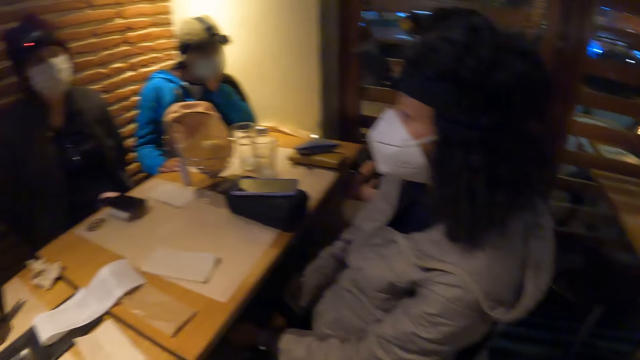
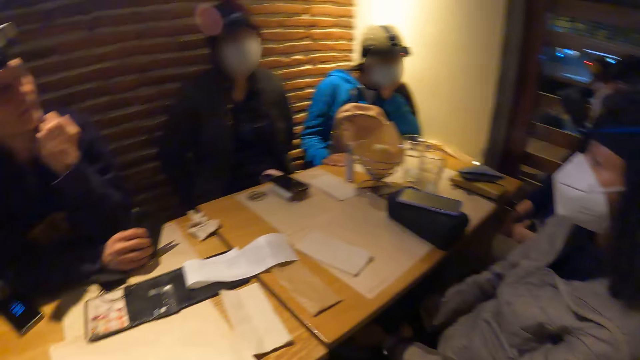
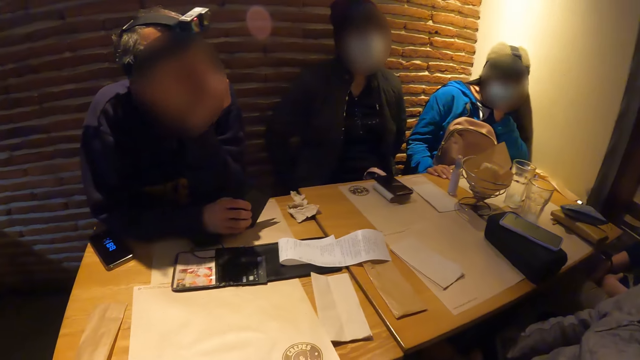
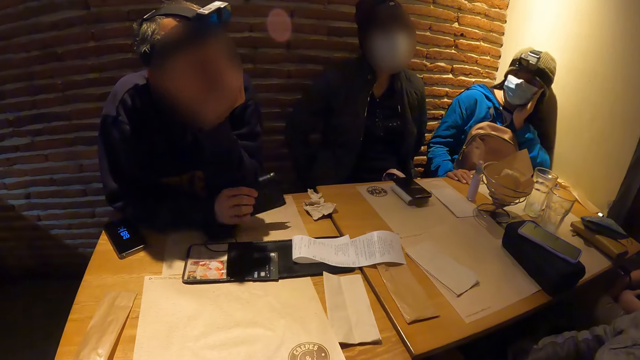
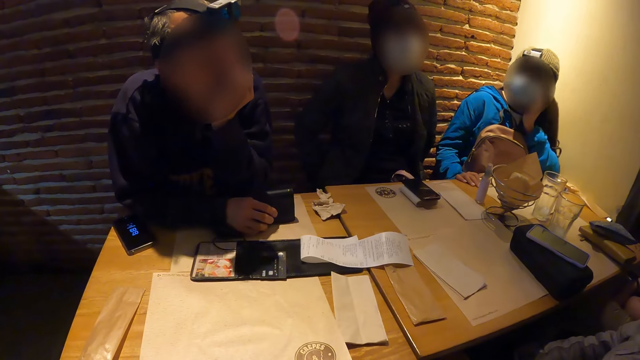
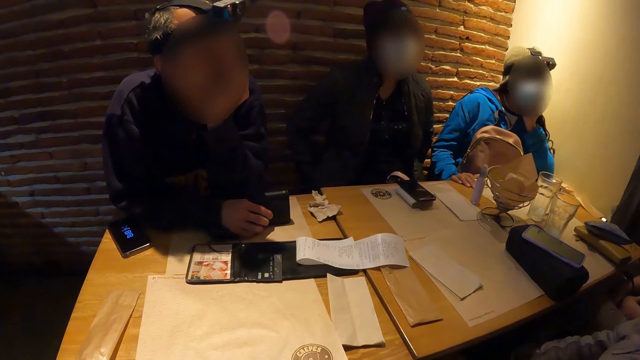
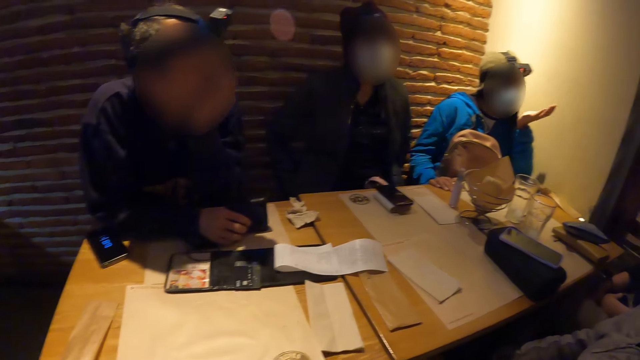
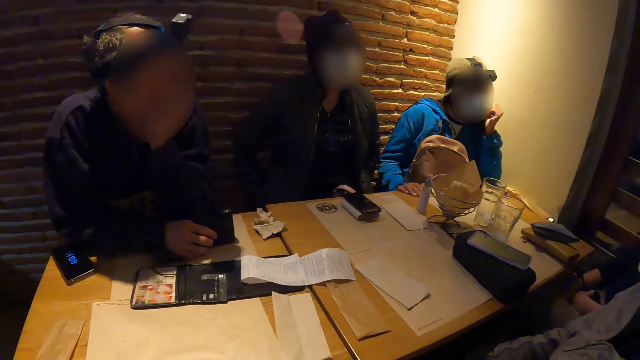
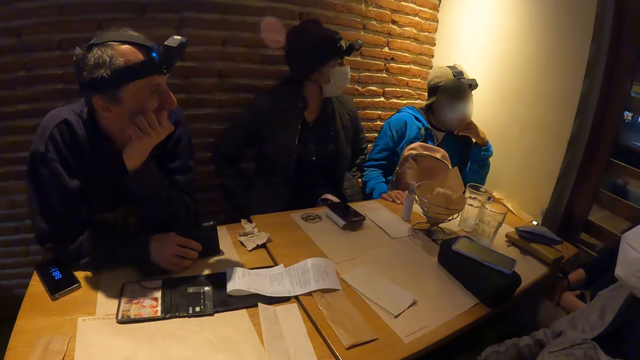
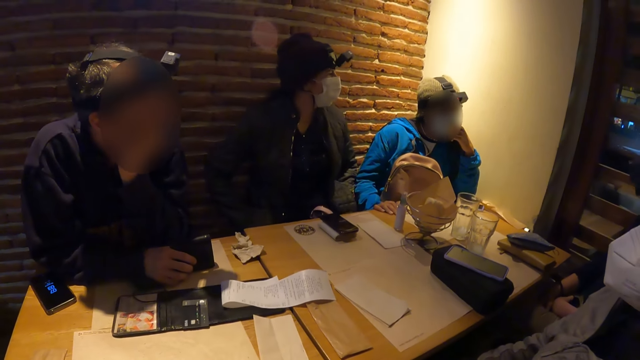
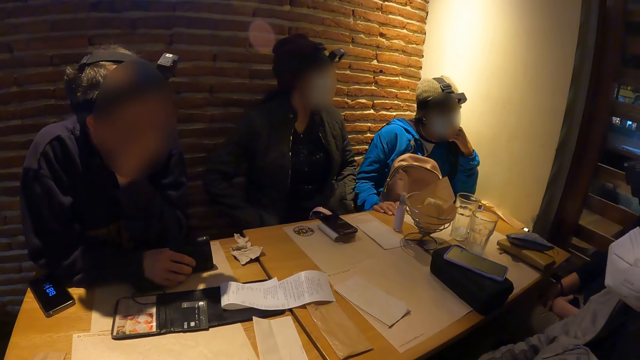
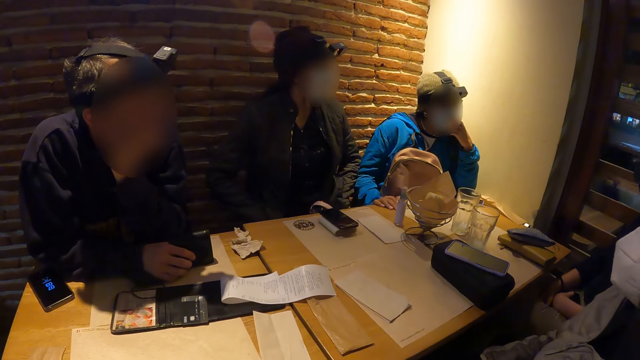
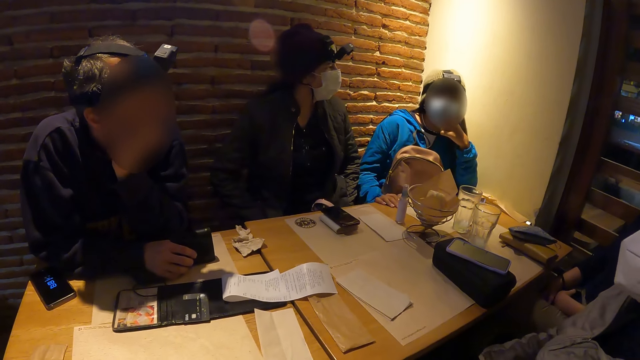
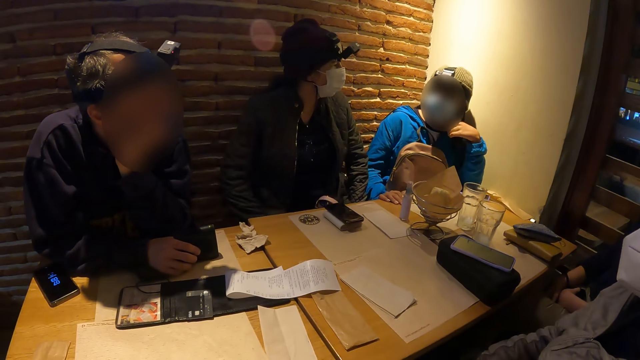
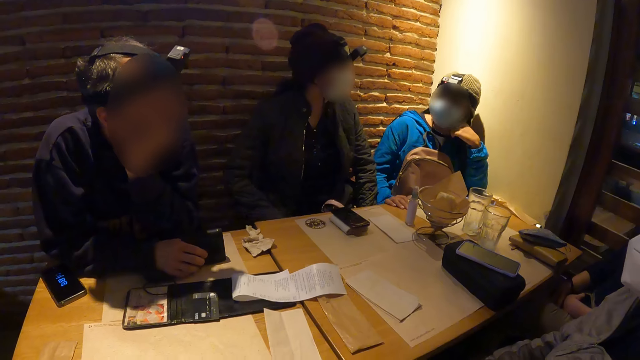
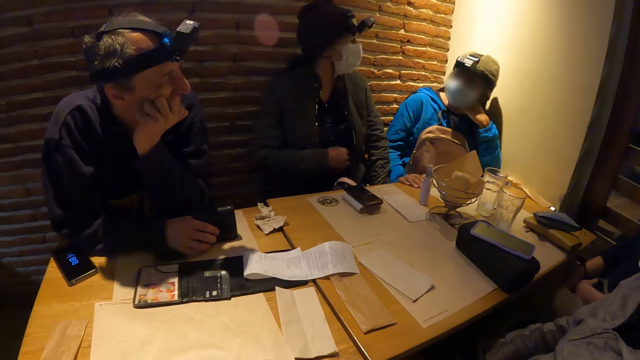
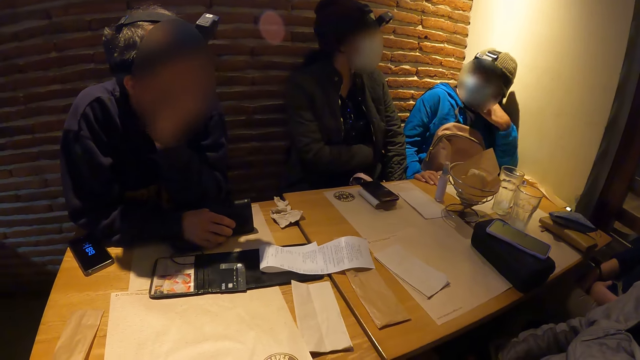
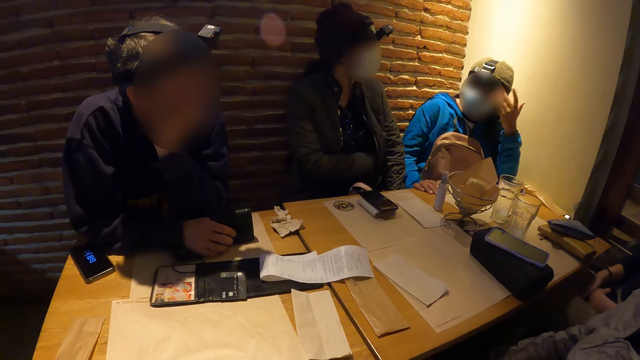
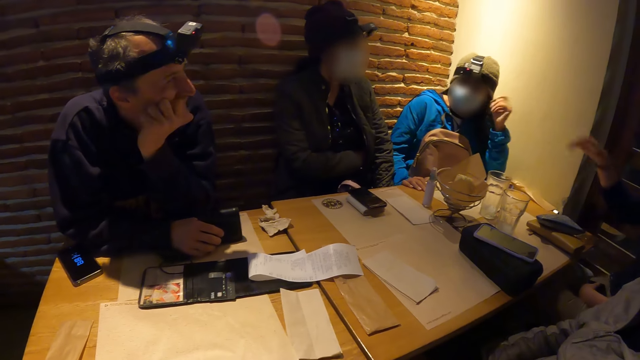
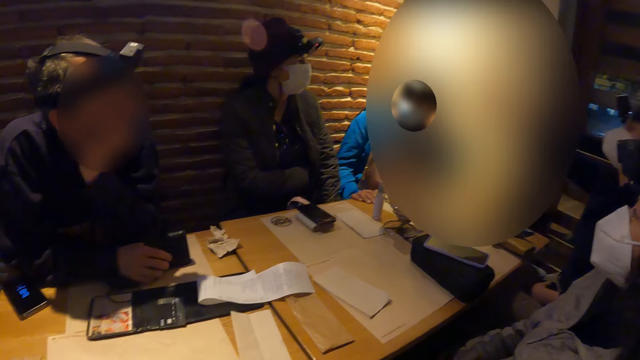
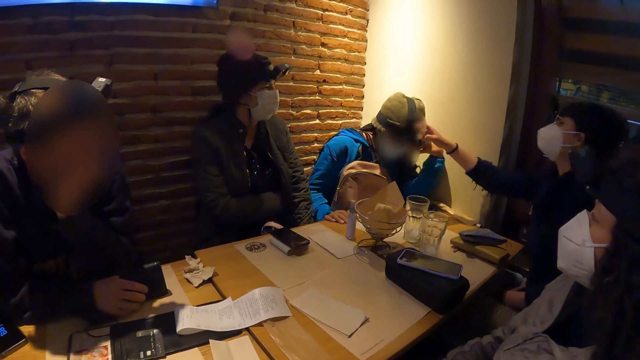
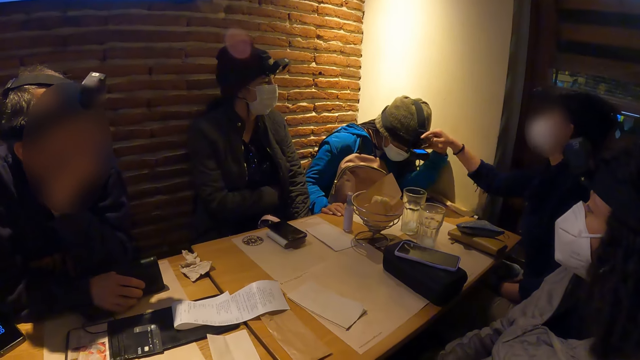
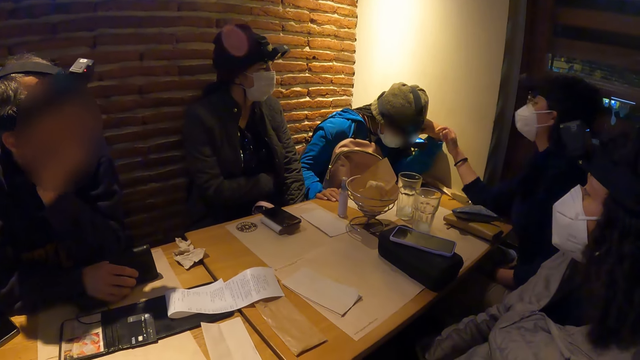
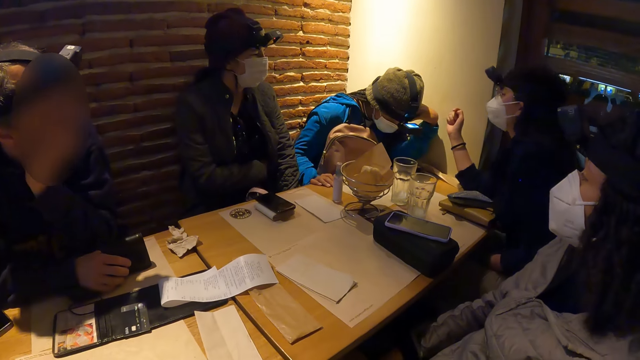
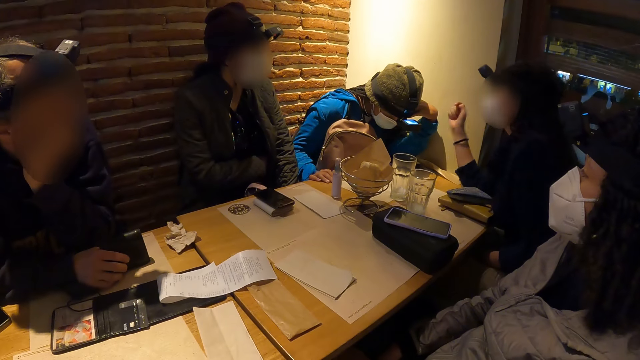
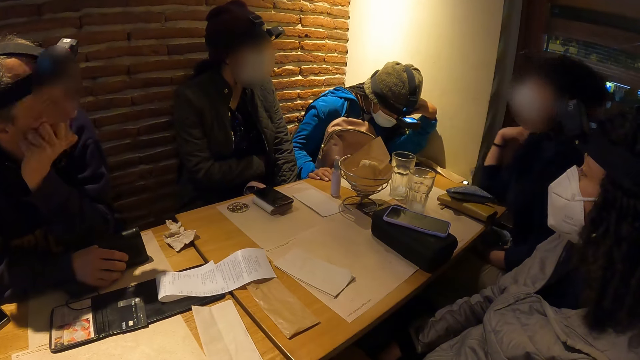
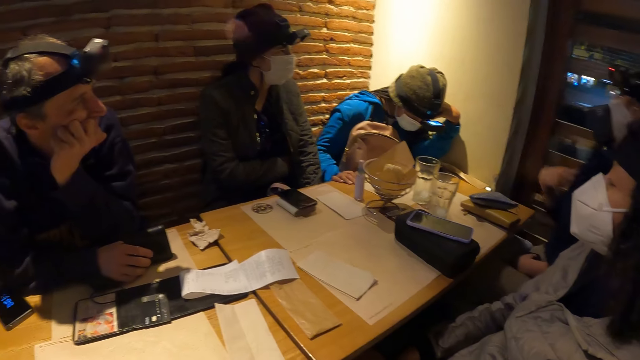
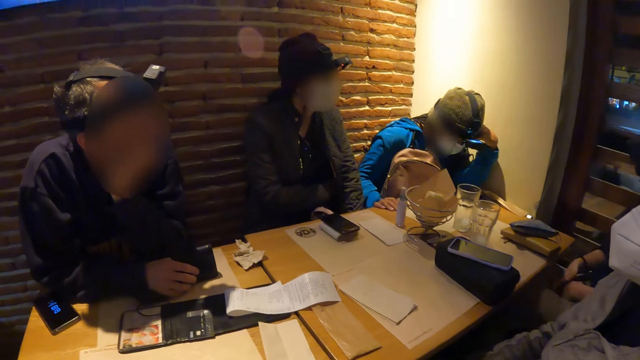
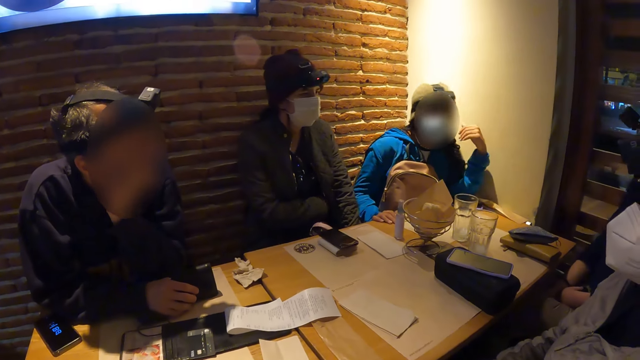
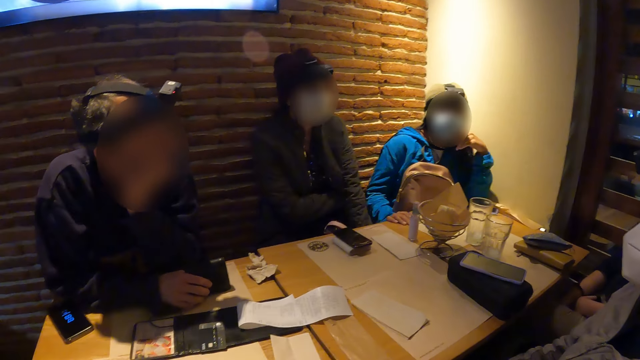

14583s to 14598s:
A woman puts her right hand in her jacket. Another woman operates a camera on the head of a third woman with her right hand.

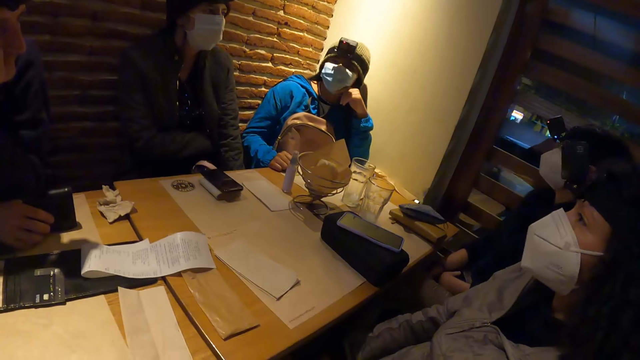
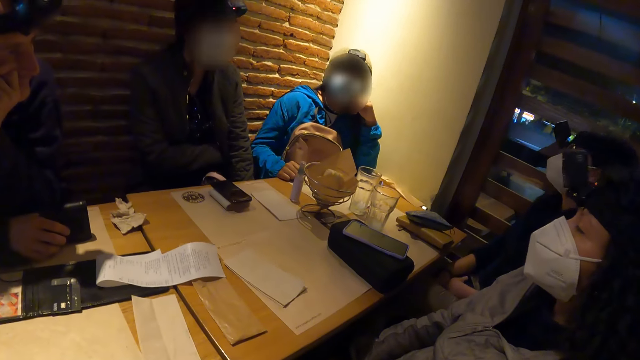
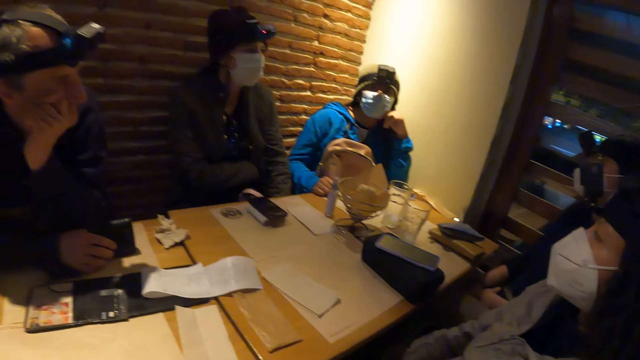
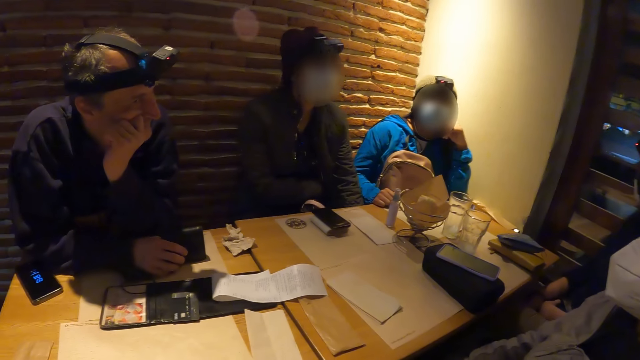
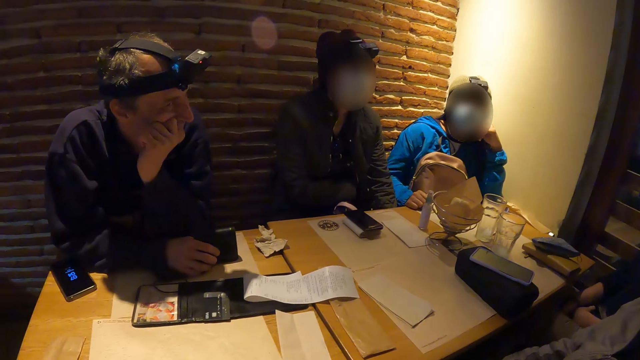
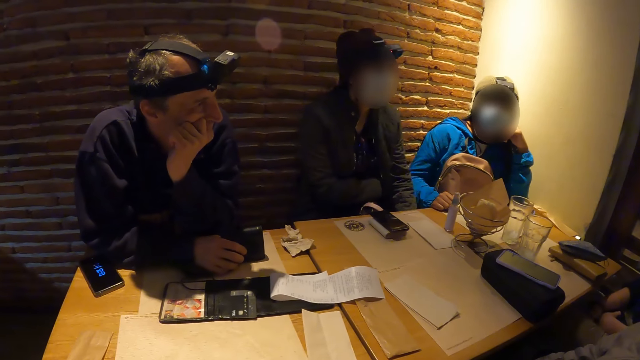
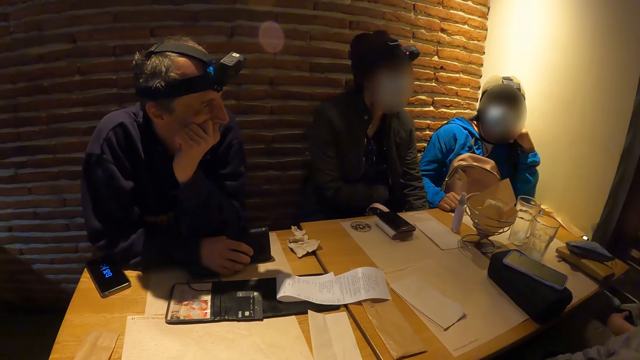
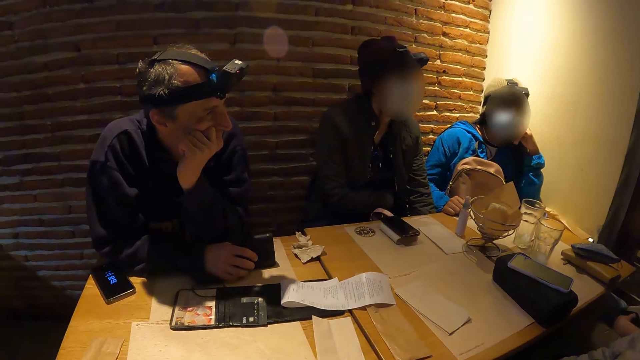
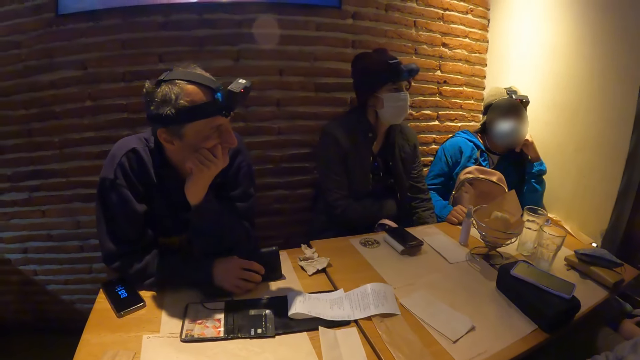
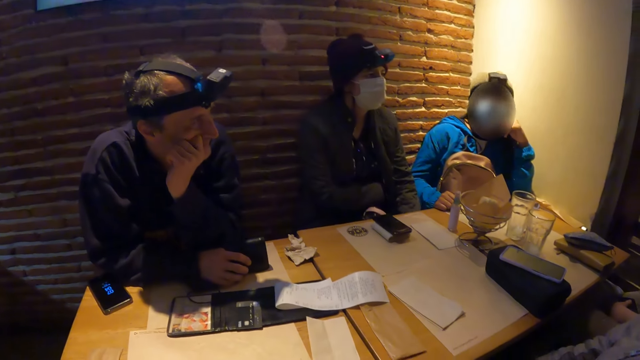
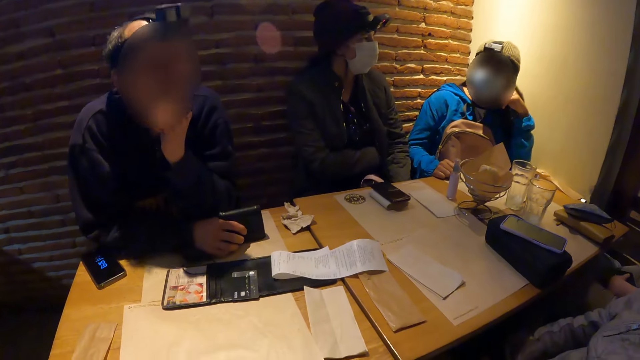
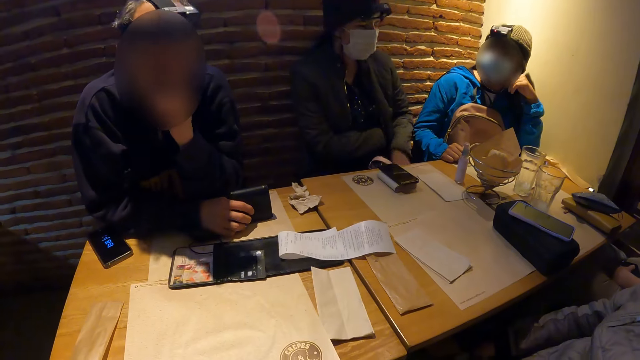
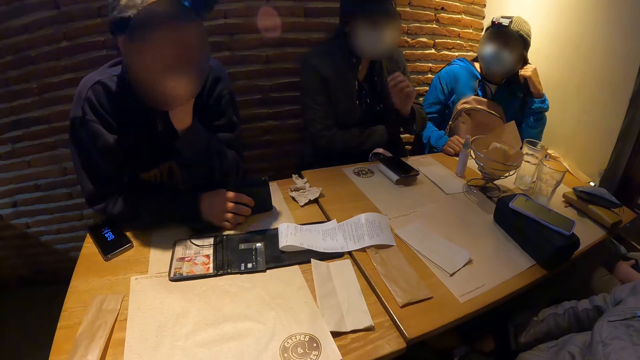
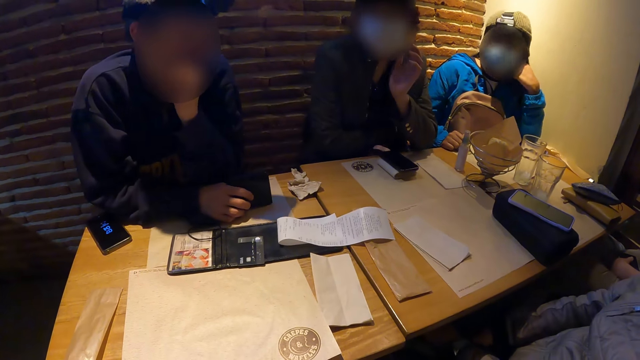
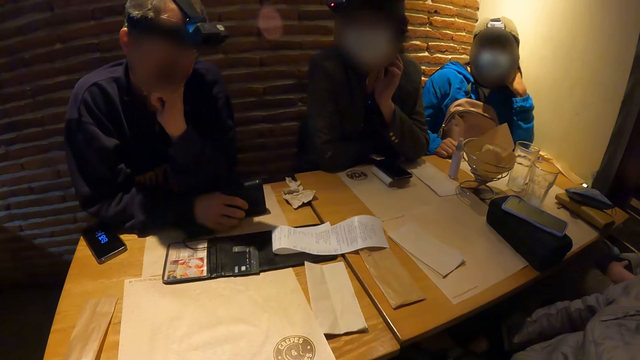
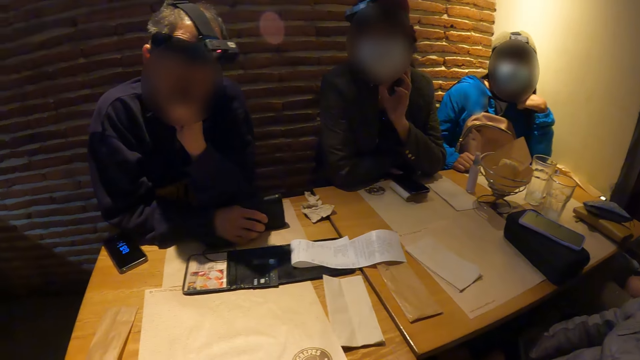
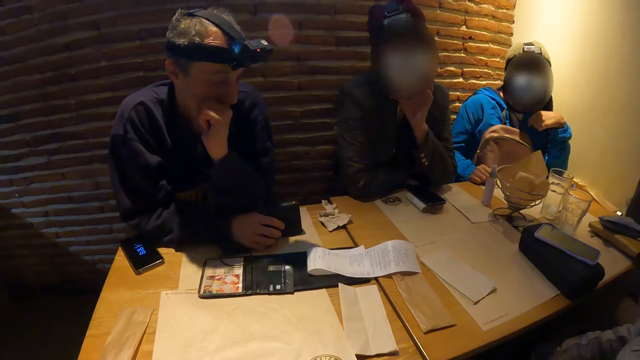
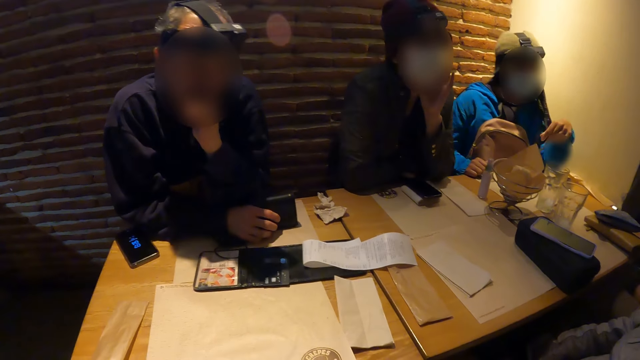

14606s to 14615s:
The camera wearer looks around.
